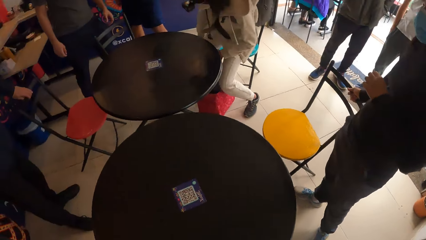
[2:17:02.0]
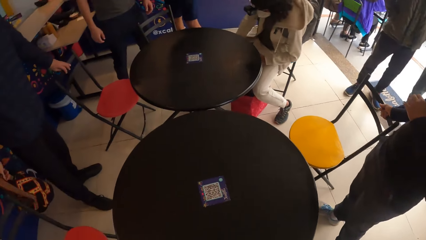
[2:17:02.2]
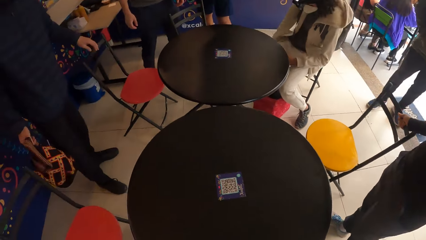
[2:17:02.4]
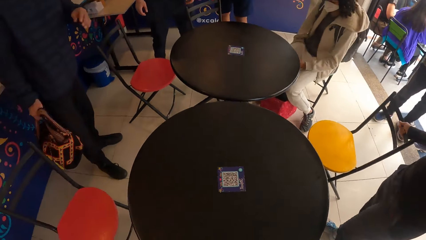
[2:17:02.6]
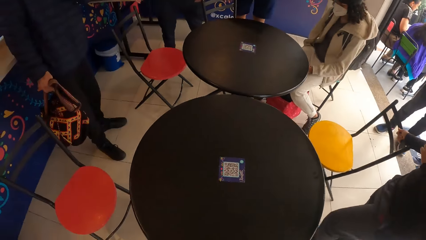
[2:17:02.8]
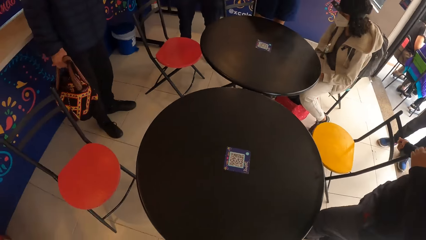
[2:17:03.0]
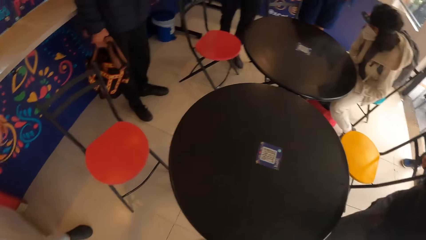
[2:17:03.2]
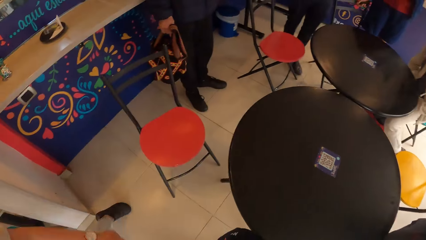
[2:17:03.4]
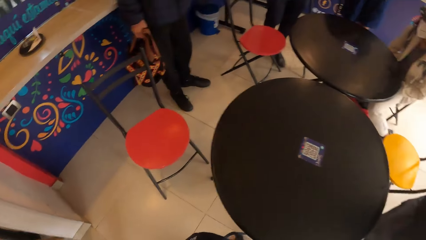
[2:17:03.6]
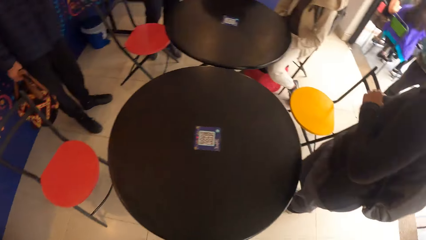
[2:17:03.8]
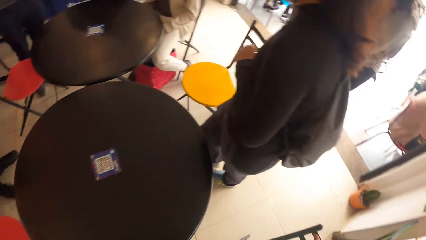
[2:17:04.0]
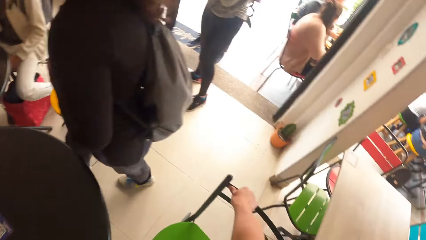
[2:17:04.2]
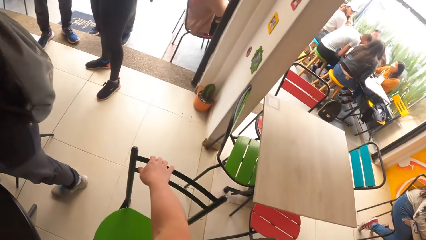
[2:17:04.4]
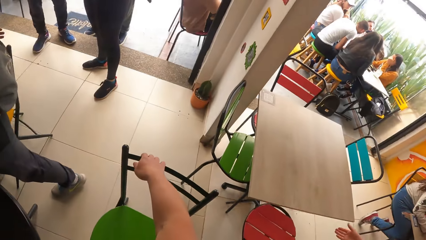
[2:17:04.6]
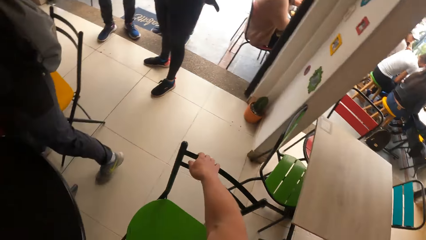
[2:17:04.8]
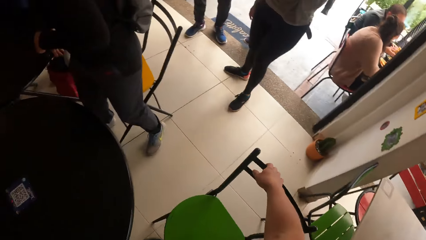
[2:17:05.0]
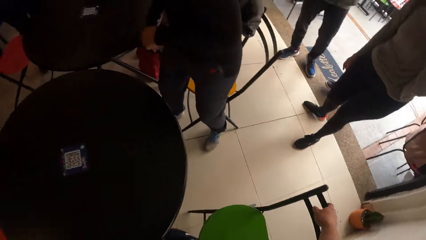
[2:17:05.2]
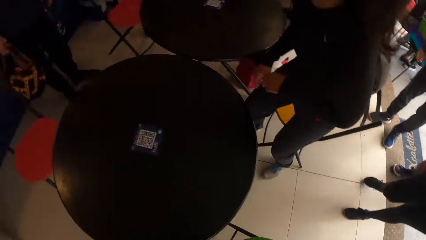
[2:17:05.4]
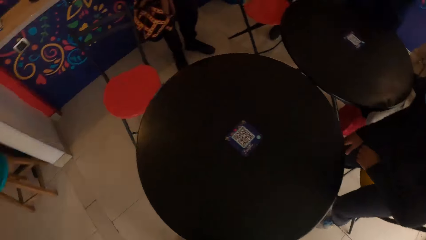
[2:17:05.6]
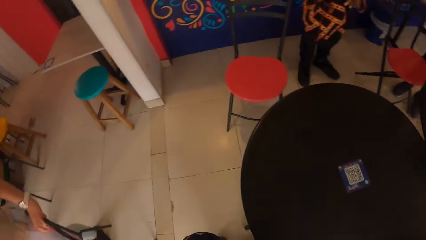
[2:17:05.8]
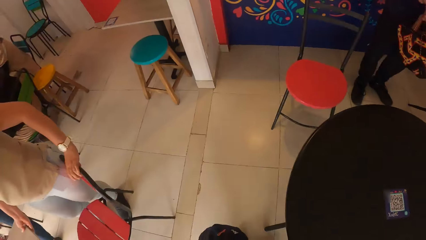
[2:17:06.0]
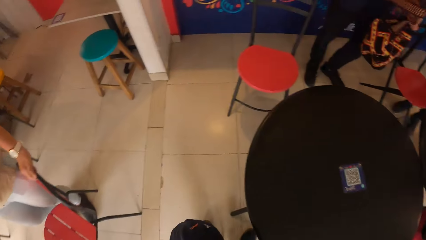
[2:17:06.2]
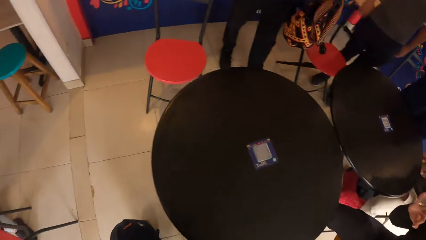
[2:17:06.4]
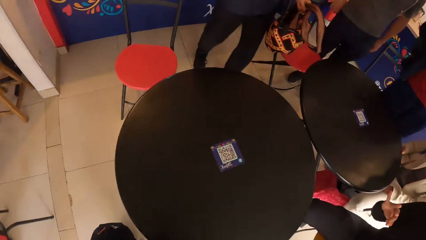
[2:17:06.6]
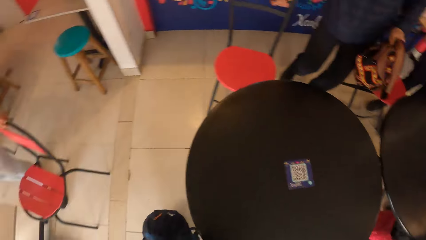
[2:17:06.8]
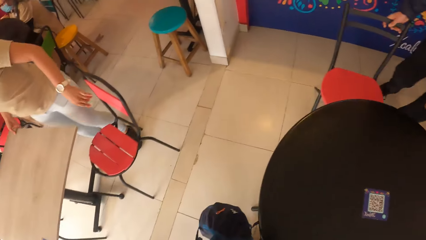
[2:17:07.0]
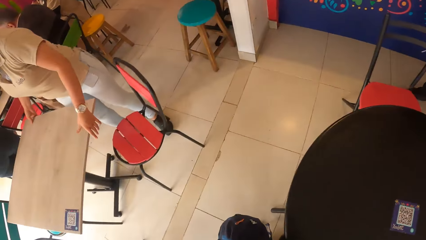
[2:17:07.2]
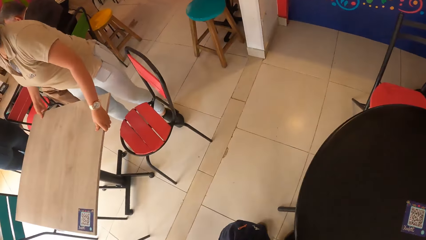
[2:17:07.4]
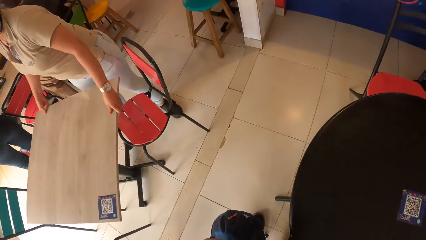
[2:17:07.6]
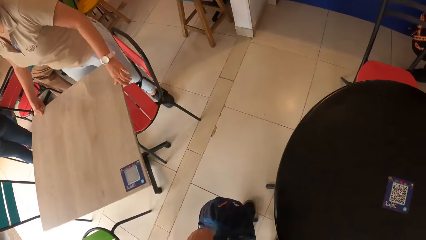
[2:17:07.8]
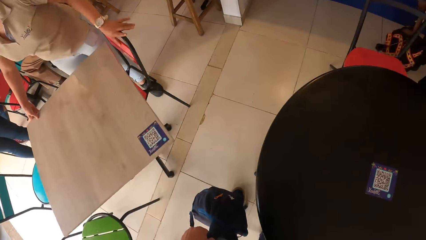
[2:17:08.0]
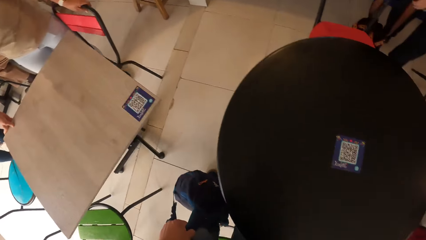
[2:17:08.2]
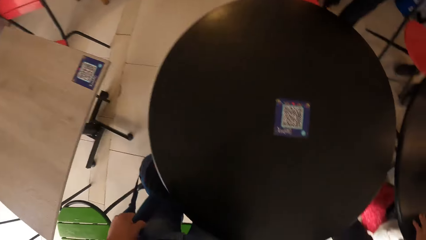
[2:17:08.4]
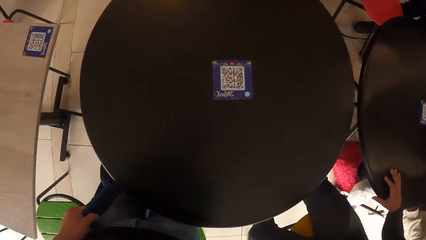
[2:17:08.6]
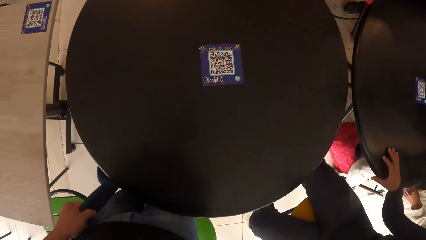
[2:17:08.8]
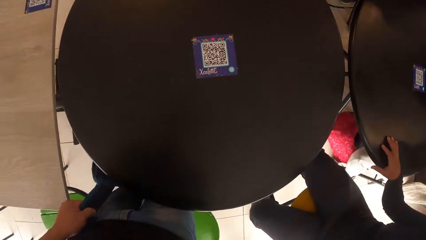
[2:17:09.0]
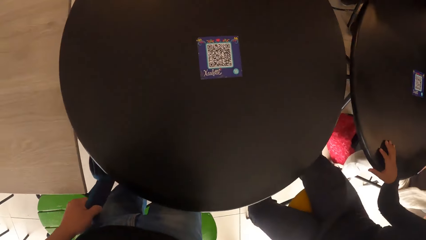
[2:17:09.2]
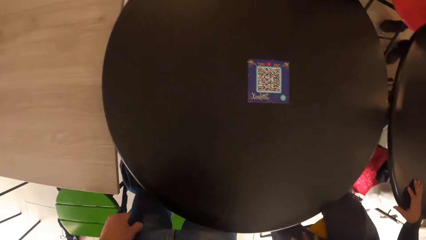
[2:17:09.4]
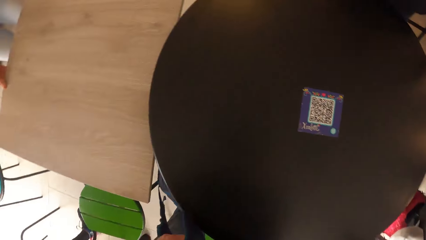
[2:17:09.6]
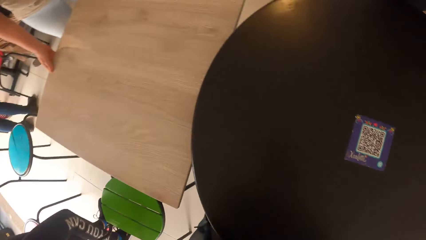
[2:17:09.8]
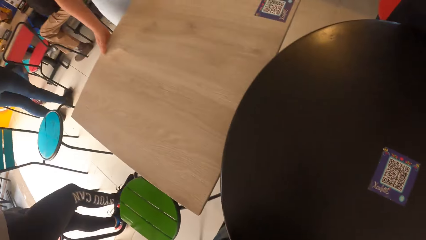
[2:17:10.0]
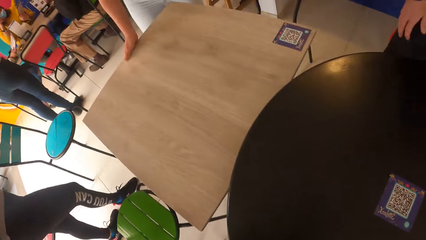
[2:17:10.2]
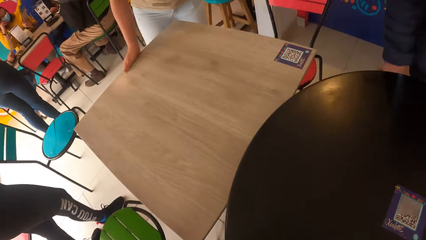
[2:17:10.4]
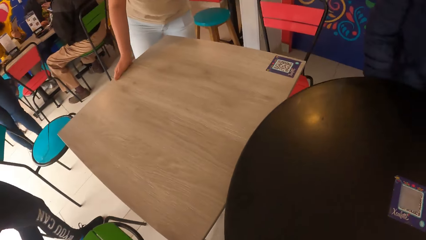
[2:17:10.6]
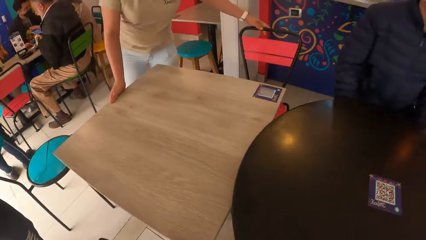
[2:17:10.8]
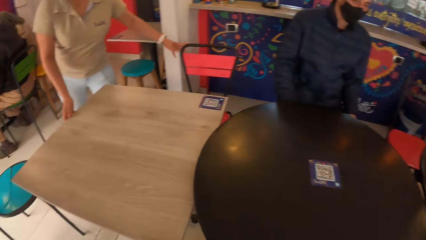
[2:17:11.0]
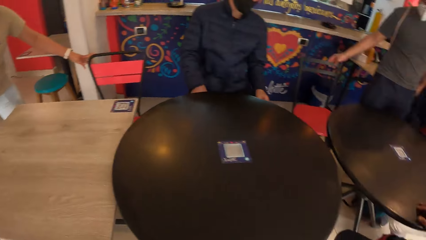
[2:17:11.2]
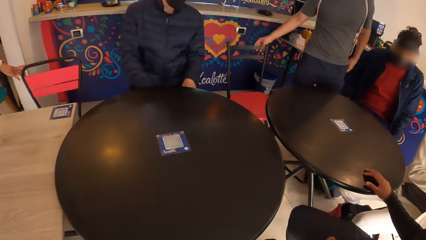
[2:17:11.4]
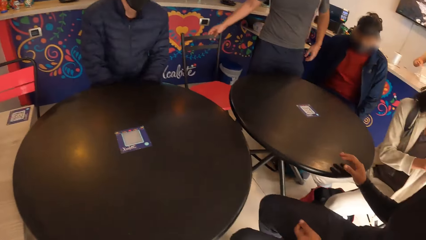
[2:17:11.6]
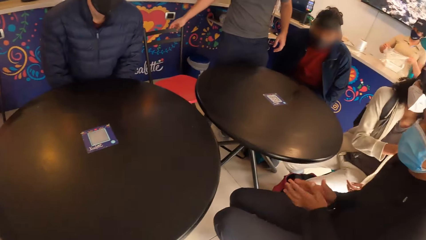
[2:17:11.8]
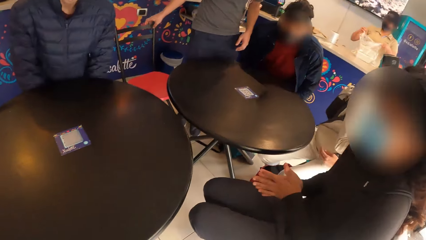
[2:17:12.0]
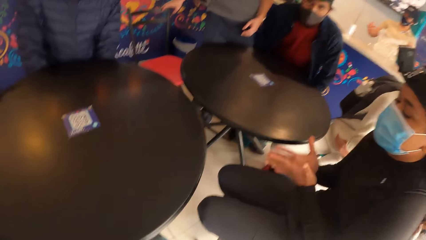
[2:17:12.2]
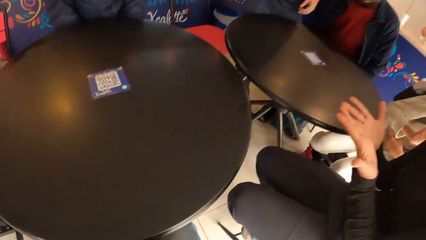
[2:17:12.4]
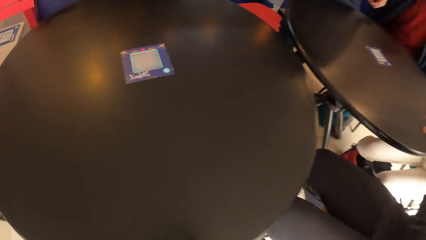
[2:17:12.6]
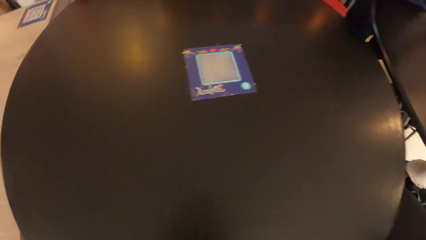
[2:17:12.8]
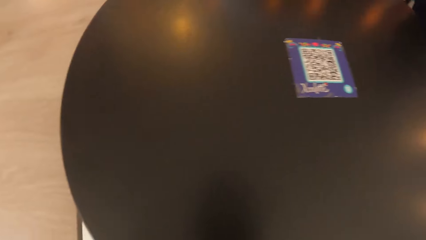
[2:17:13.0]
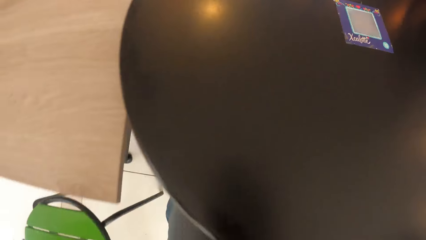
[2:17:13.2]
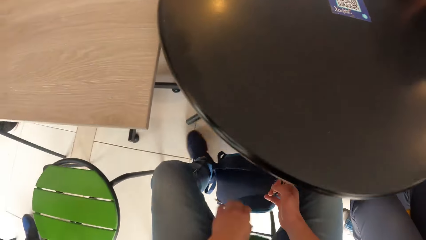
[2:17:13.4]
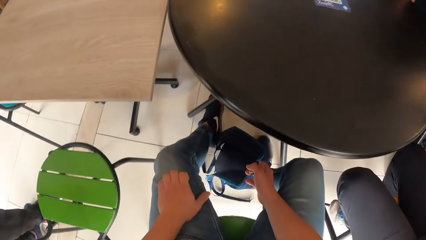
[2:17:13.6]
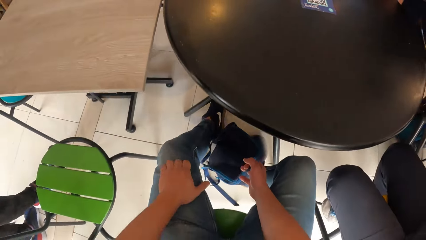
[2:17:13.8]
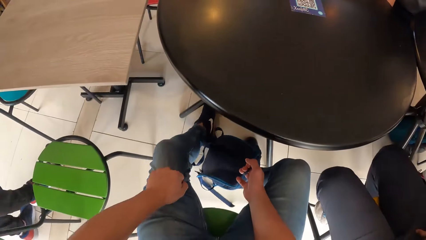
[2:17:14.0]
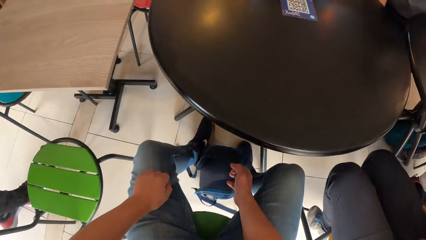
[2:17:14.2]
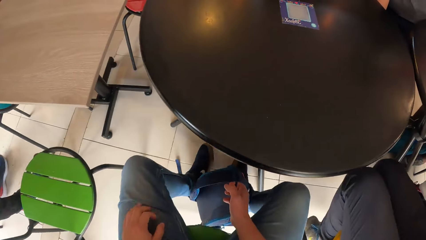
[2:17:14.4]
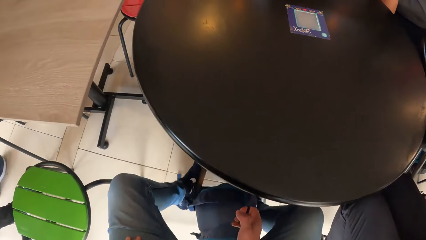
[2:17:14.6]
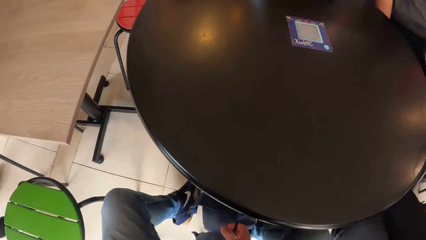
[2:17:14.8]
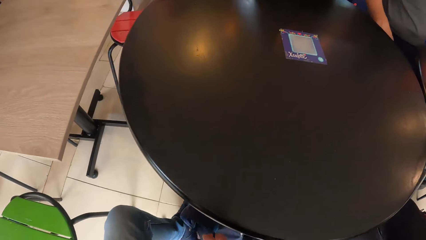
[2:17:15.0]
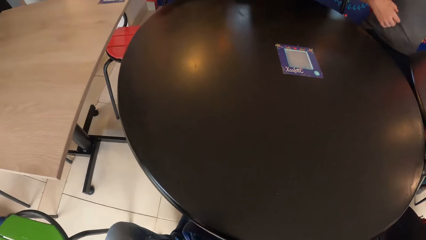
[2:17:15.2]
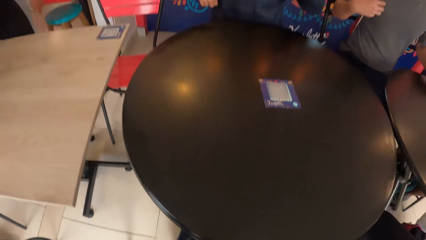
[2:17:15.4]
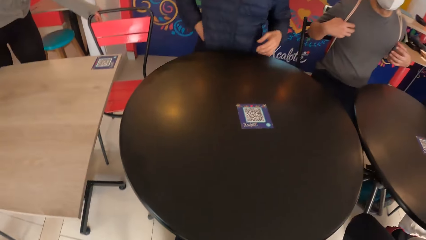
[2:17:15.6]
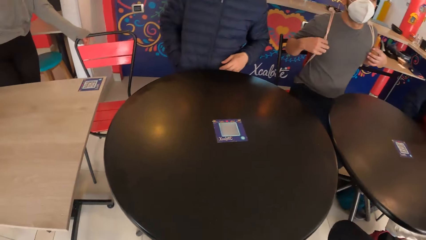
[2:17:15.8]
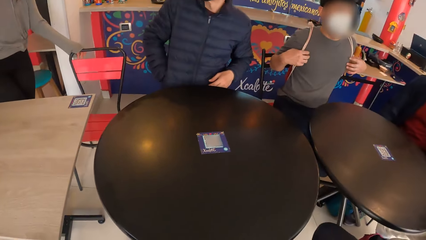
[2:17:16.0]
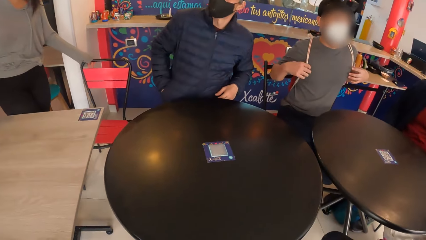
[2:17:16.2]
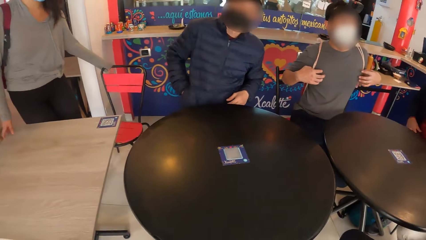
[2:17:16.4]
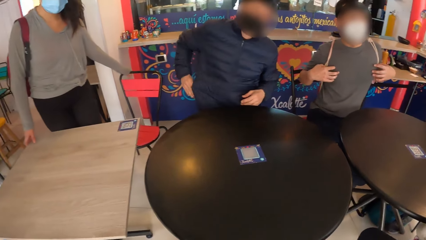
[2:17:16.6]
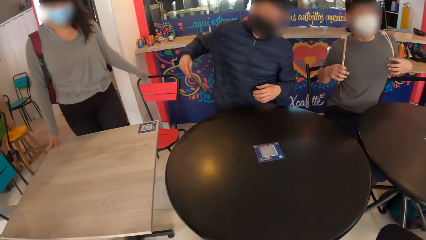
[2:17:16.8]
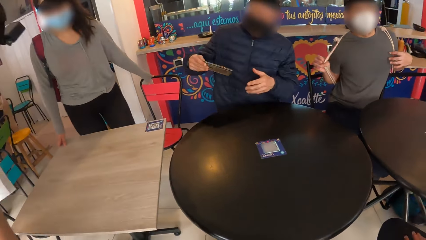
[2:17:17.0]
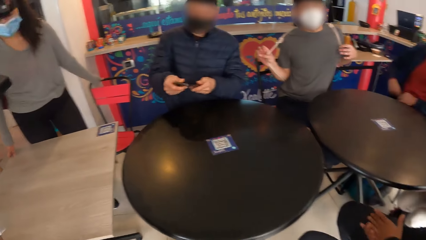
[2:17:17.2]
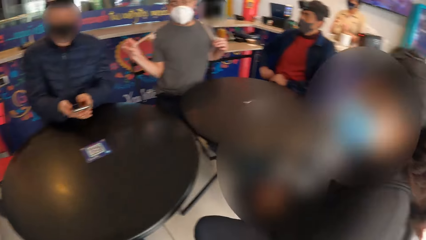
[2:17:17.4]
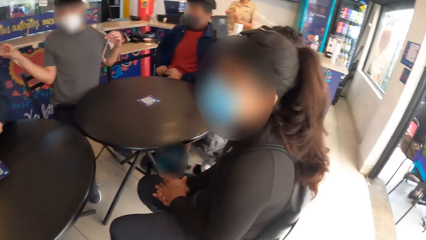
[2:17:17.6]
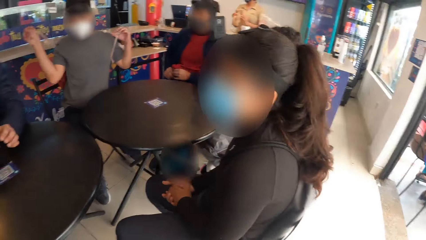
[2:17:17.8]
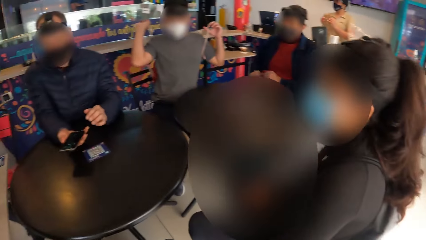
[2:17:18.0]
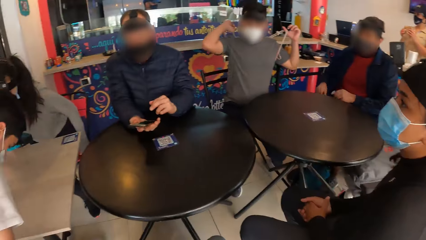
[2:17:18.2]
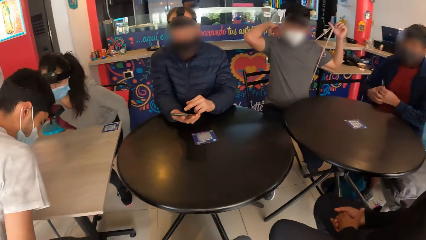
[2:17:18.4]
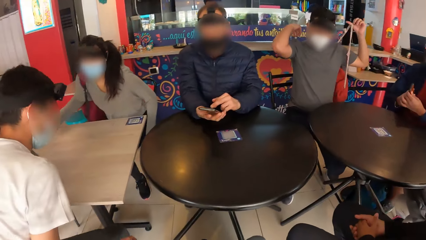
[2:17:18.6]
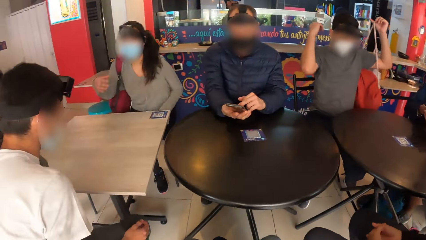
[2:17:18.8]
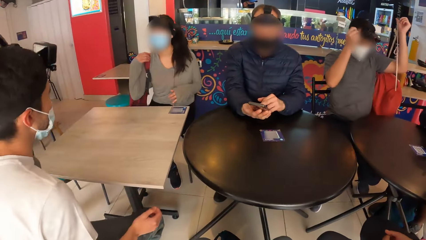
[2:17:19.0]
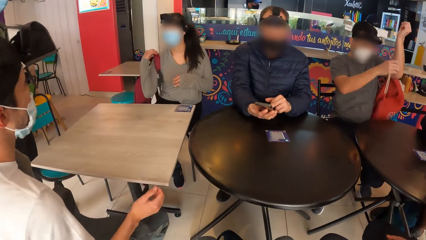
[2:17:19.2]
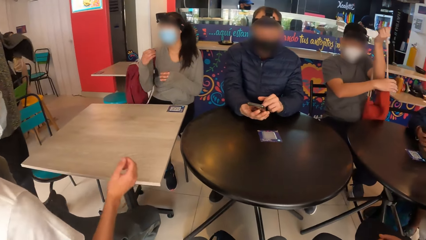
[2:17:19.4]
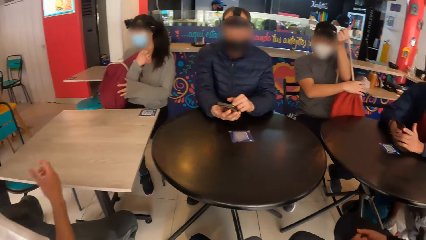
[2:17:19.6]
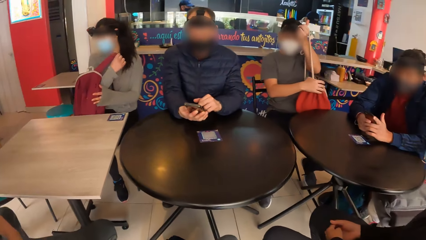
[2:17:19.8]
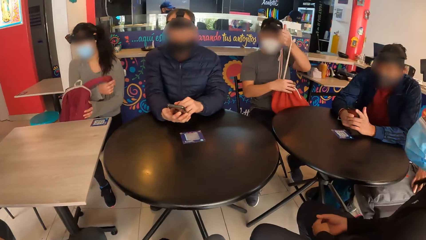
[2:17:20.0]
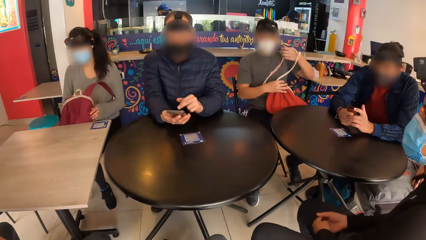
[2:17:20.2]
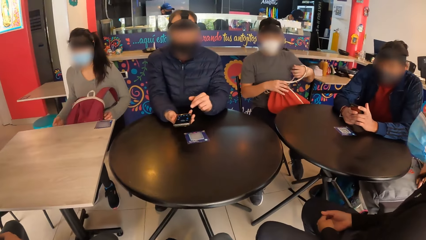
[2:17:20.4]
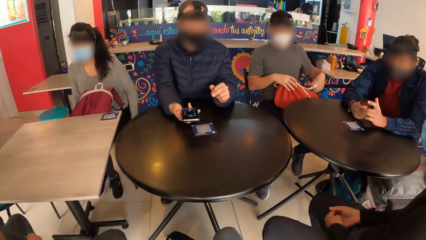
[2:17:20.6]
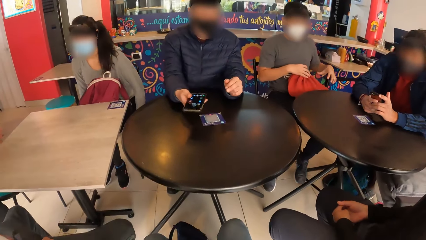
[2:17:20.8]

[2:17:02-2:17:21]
The camera wearer sits on the chair. The group of people sit down. A man presses a phone with both hands.
